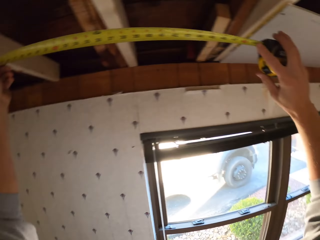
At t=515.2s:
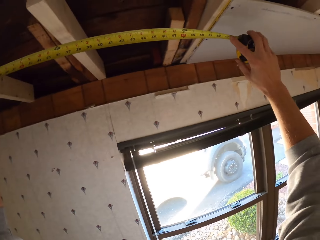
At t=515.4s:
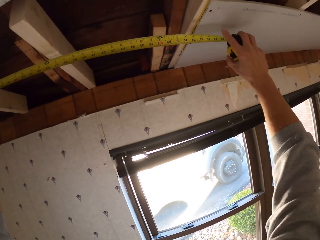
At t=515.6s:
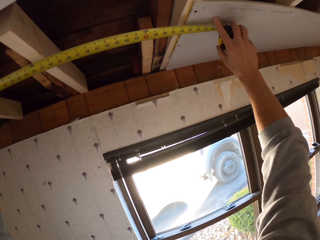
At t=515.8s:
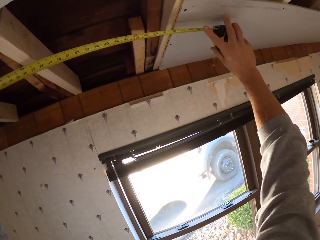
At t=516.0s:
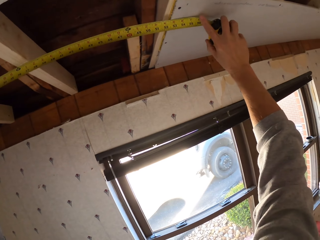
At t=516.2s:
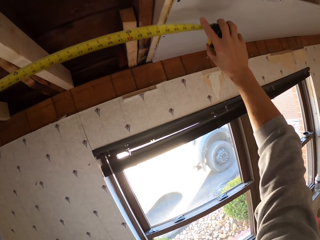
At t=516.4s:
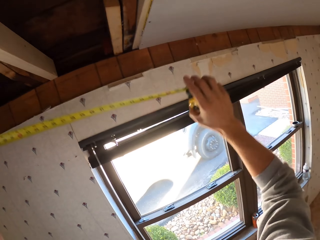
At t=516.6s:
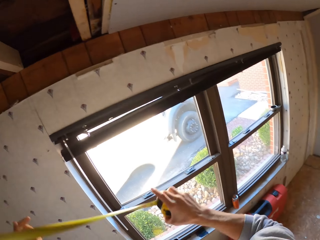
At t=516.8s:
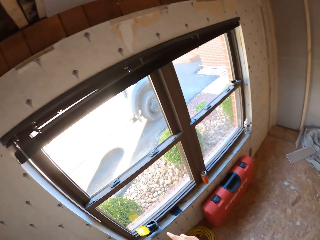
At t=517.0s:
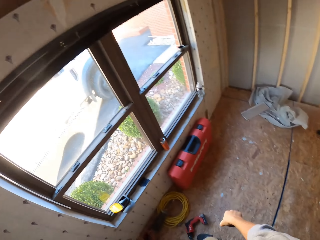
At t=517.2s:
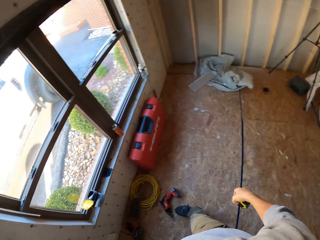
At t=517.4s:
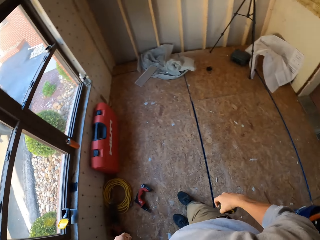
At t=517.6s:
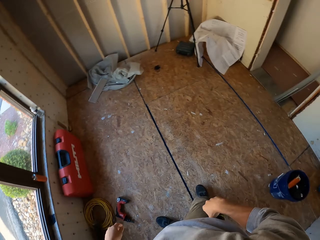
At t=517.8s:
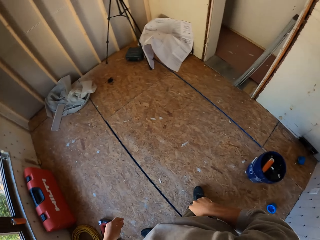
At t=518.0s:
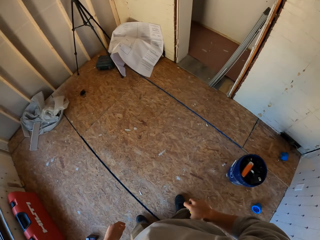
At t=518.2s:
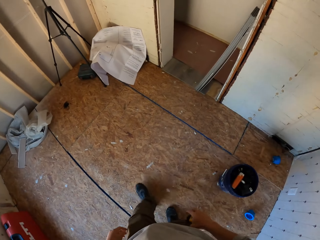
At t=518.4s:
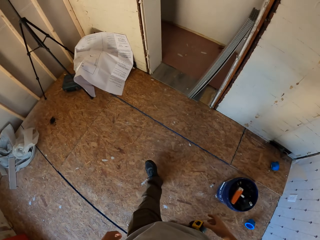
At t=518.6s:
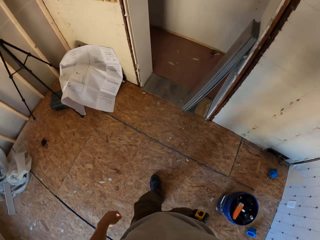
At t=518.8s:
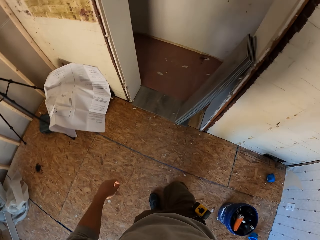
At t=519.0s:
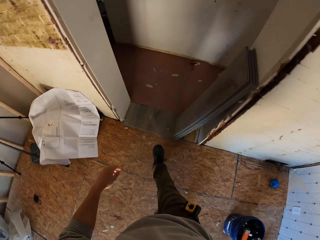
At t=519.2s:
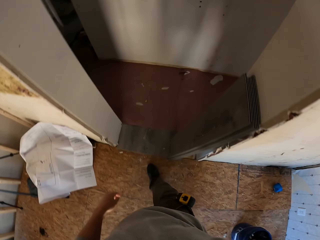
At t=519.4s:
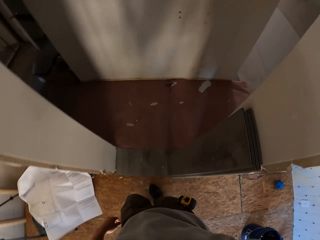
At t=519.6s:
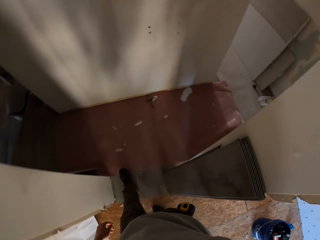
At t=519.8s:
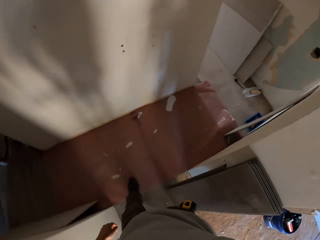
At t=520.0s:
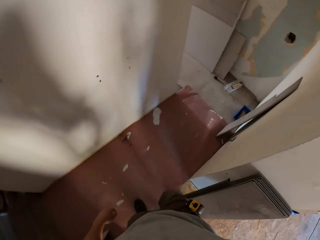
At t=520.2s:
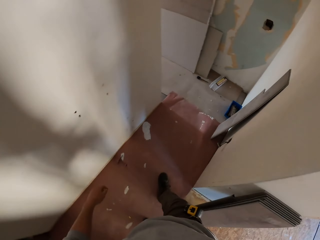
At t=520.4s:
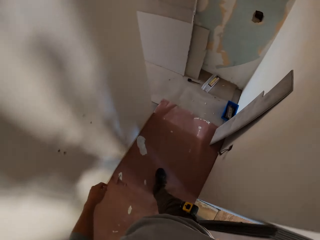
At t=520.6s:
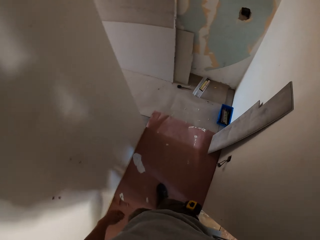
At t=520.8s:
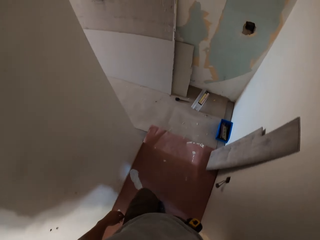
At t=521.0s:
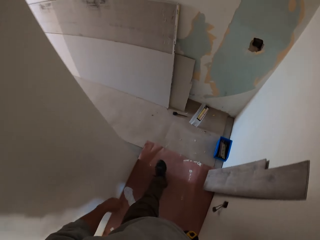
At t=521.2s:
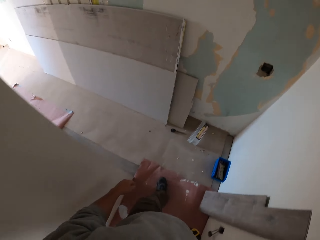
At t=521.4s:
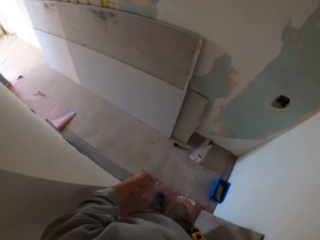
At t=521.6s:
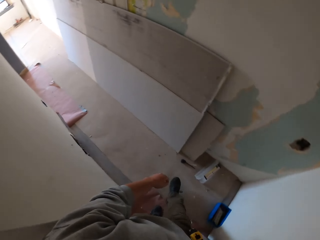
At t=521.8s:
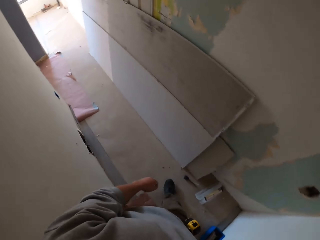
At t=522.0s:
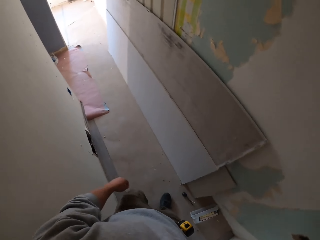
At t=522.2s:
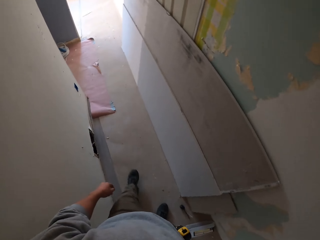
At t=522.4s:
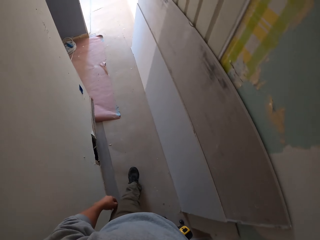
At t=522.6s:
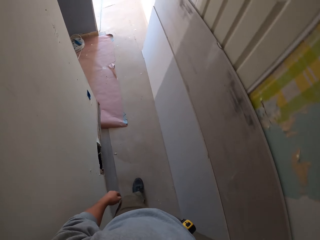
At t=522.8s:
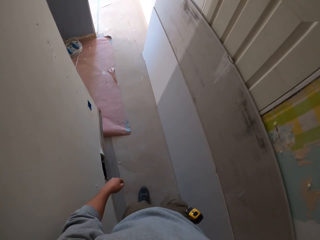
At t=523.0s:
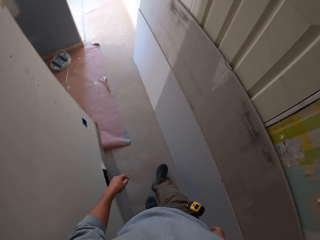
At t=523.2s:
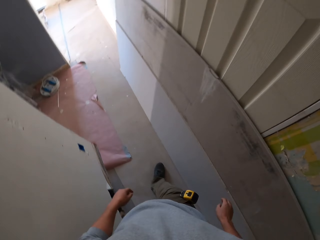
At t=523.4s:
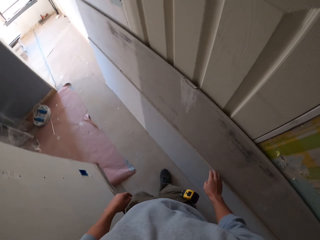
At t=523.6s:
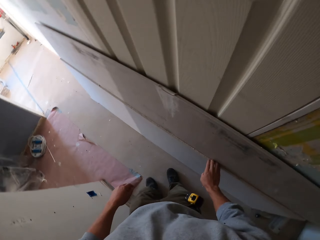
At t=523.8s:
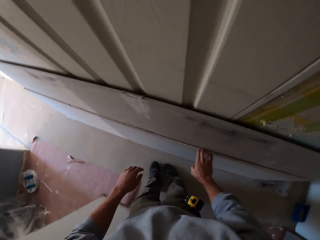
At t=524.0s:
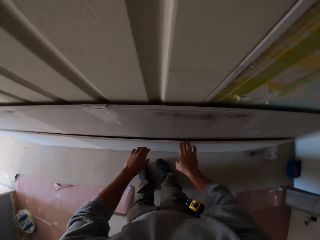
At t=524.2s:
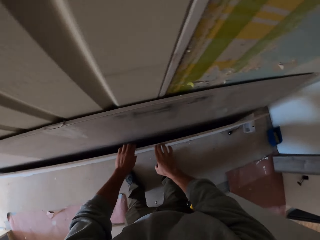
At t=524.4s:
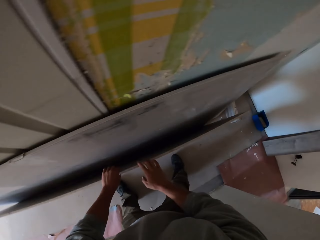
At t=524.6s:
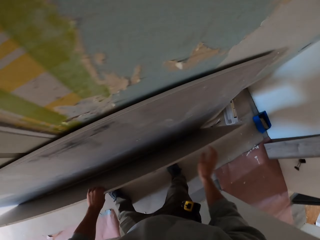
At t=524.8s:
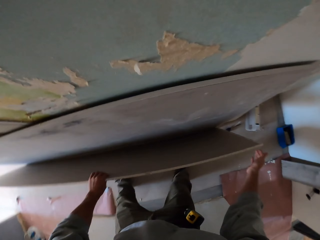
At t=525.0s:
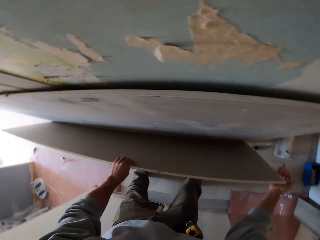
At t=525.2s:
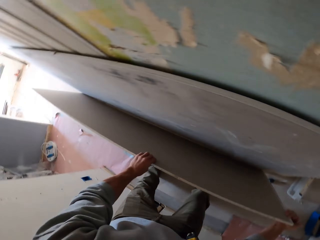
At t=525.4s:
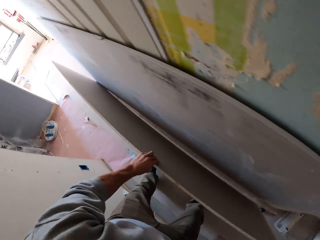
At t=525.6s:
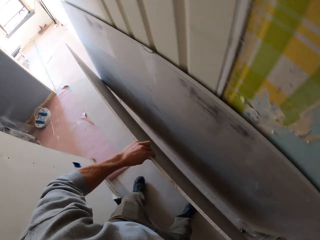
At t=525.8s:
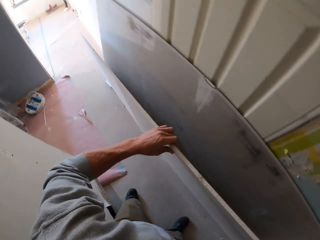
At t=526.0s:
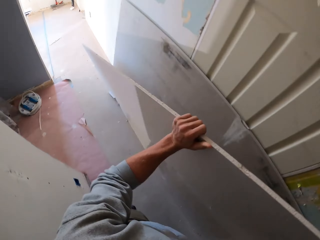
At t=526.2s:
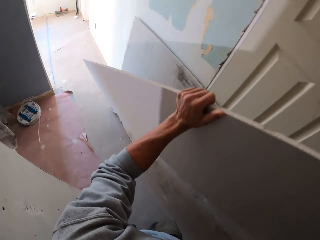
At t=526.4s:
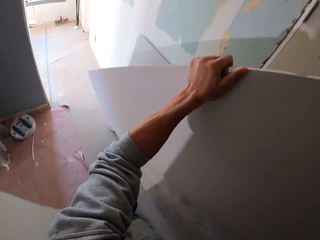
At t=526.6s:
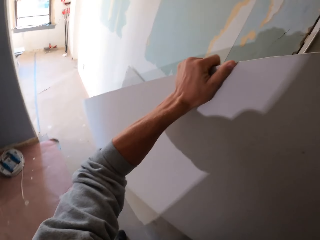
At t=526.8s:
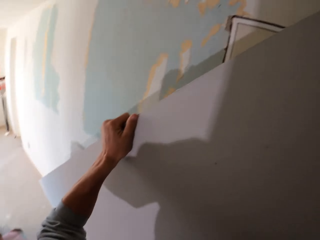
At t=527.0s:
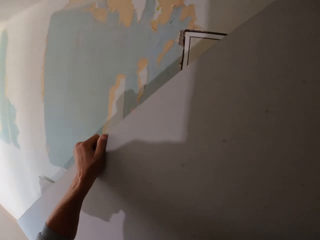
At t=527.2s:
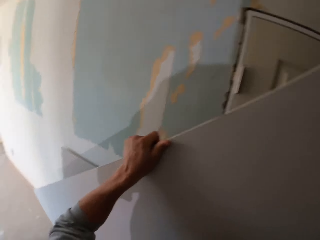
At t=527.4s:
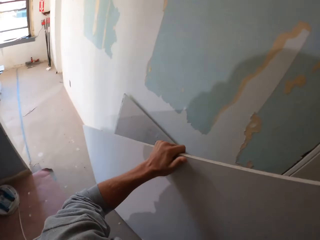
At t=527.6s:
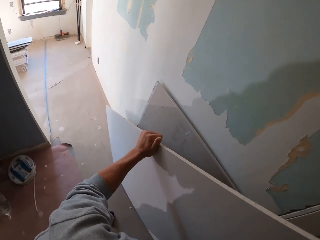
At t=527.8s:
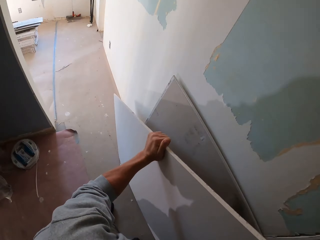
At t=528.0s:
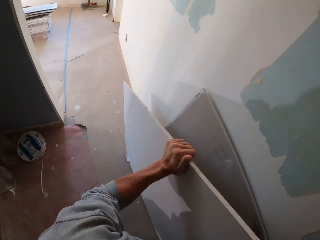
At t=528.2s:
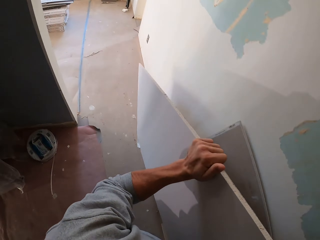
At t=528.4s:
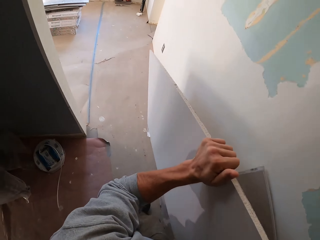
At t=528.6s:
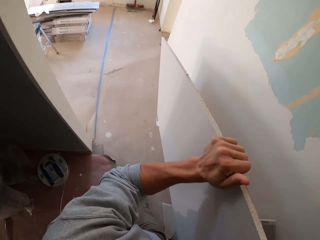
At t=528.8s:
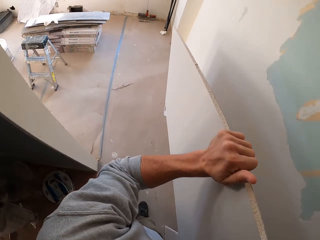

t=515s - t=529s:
The camera wearer turns to the side. They remove the tape measure on the ceiling. They turn around. They walk out of the room. They walk around the apartment. They hold a board. They pick up the ceiling board. They turn around.

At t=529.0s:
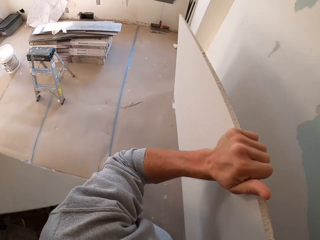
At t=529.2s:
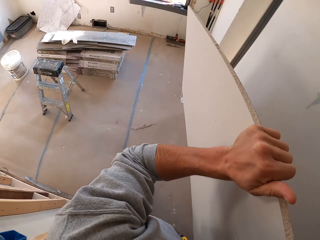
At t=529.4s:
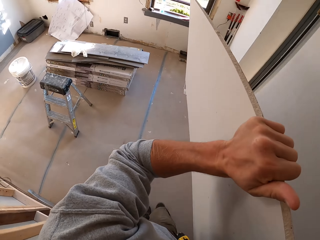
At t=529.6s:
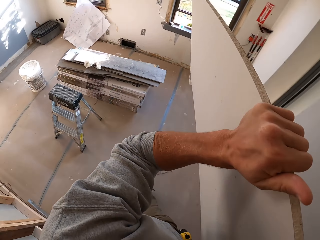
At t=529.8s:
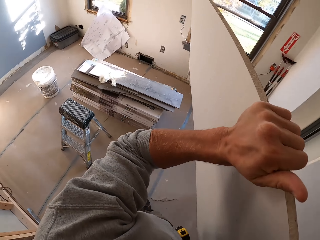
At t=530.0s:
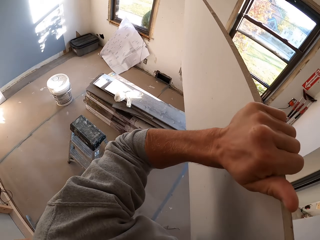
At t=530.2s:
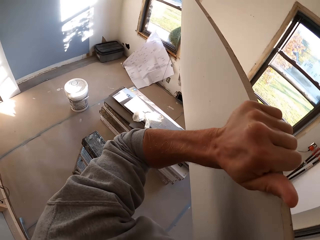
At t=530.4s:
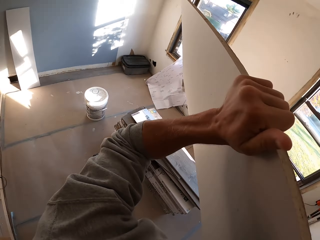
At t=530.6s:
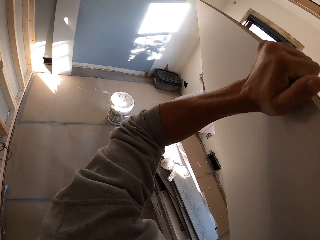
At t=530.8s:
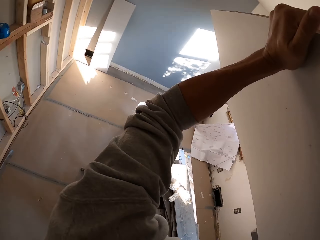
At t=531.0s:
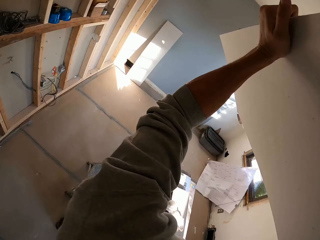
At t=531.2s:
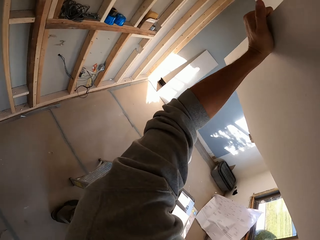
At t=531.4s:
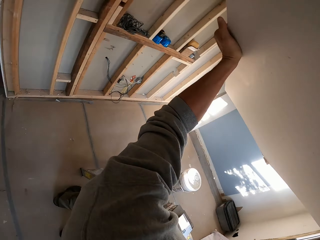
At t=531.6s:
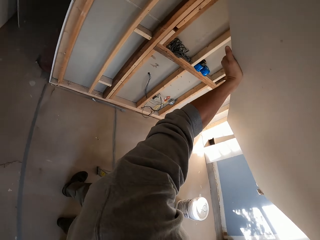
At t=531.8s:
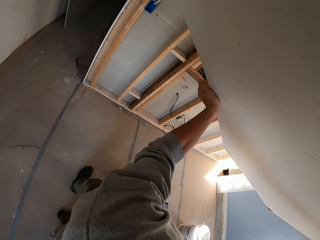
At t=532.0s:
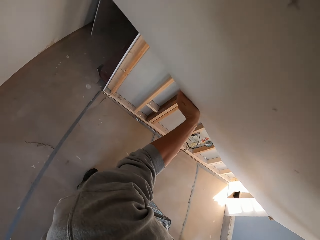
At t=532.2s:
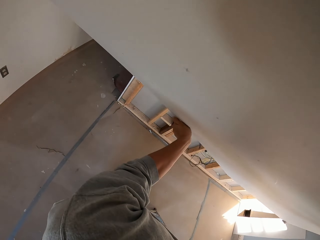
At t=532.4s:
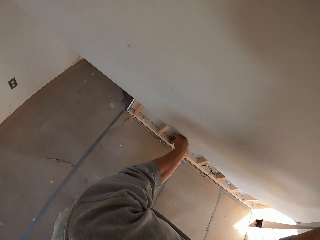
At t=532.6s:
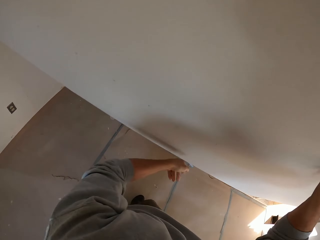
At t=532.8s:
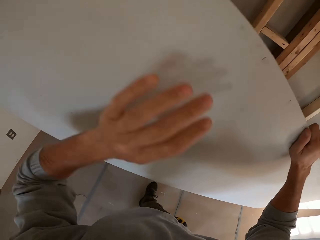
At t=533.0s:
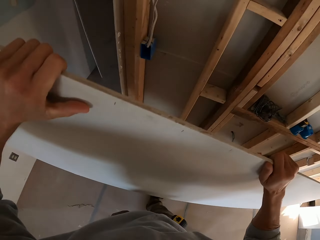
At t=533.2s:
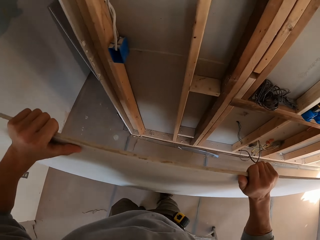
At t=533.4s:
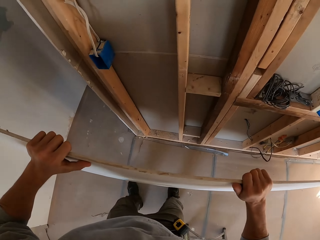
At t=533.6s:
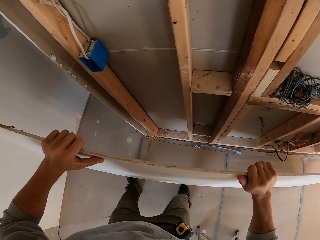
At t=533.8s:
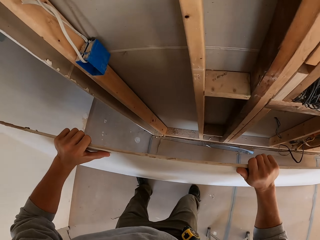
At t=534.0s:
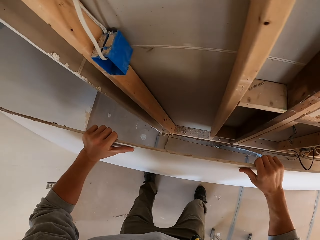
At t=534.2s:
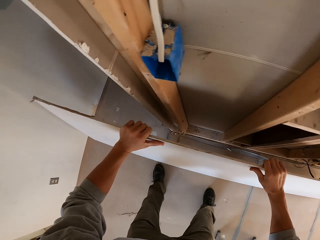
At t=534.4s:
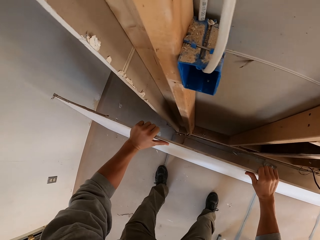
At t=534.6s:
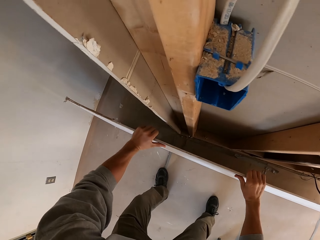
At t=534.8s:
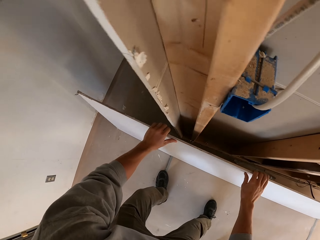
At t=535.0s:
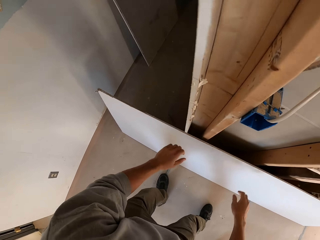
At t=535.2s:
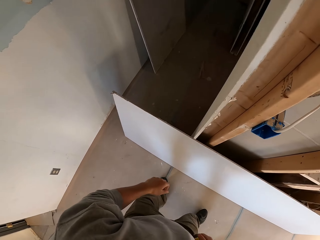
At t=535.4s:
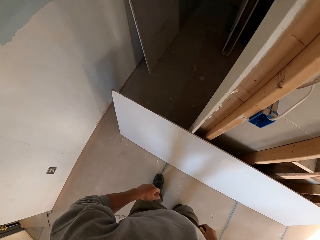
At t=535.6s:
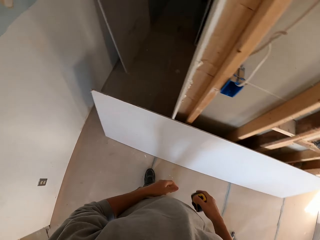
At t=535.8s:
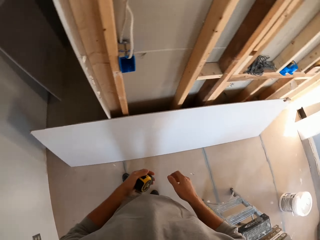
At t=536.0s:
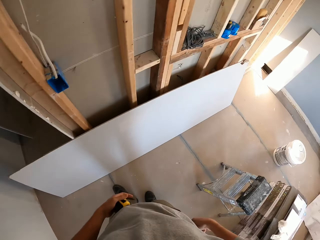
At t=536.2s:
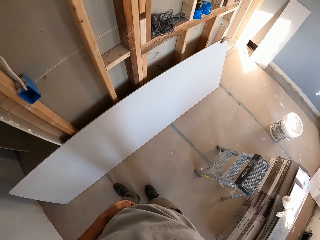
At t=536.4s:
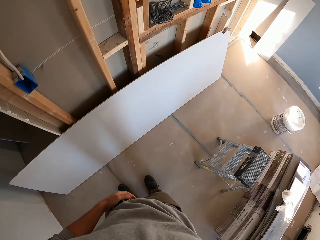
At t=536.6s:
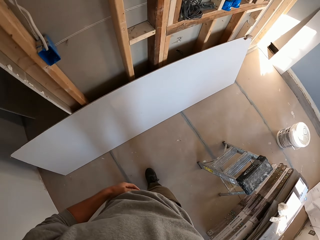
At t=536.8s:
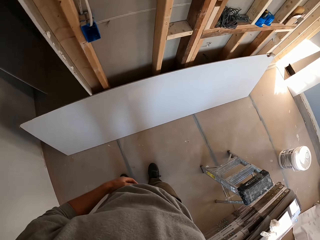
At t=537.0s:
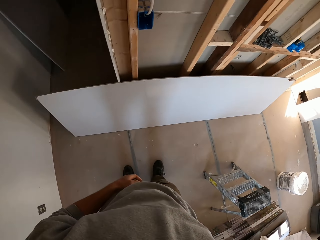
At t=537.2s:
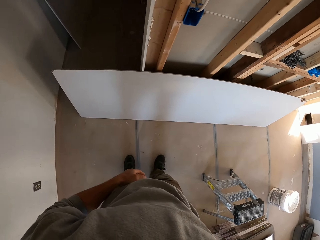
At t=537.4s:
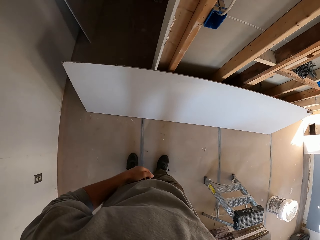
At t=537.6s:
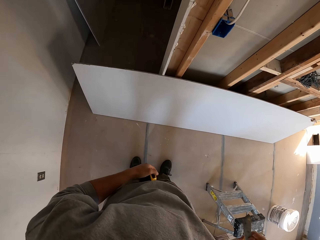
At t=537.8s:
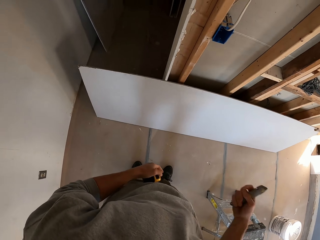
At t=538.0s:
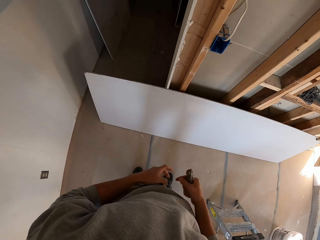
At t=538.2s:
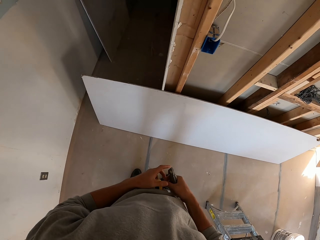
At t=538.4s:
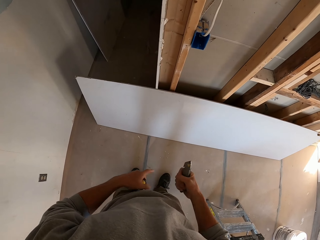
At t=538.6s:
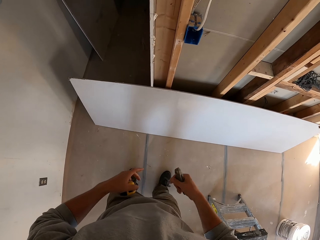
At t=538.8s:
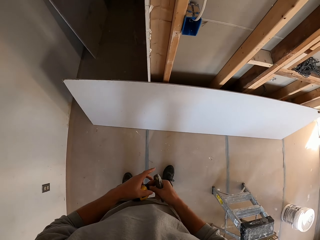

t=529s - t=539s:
The camera wearer walks around the apartment. They carry the board. They turn around. They put the ceiling board on the floor. They hold a tape measure. They stare at the ceiling board. They turn around.
